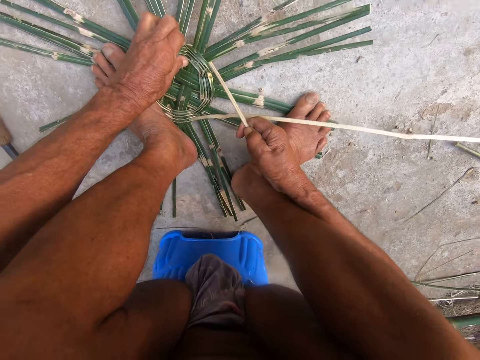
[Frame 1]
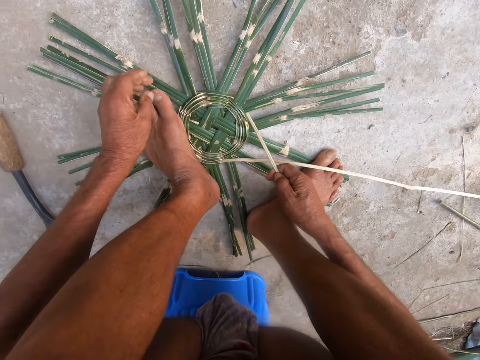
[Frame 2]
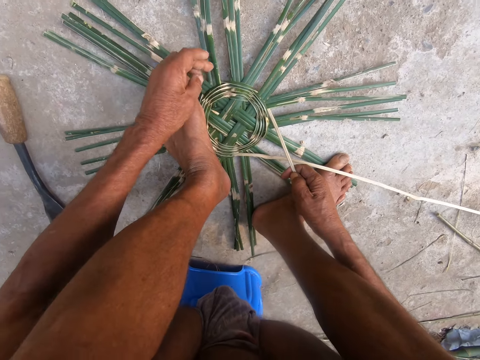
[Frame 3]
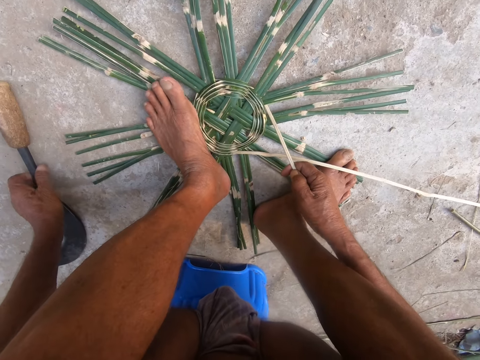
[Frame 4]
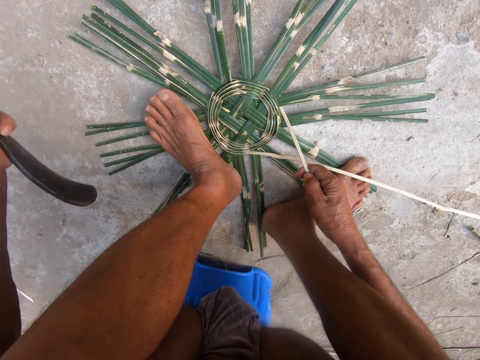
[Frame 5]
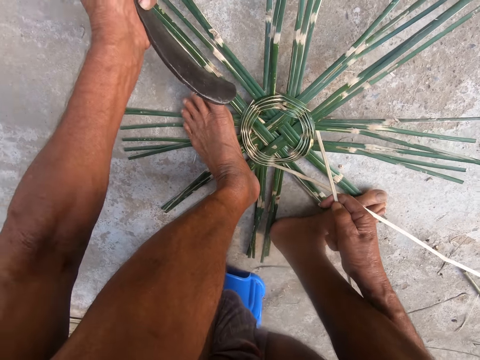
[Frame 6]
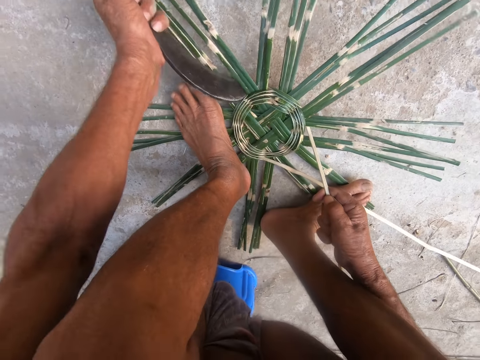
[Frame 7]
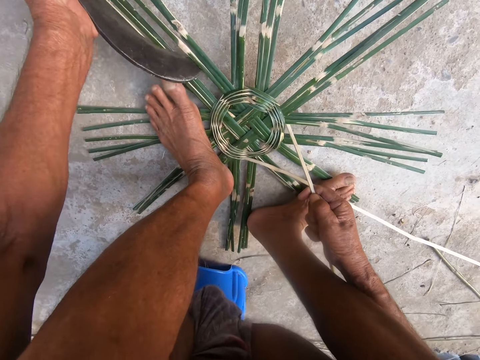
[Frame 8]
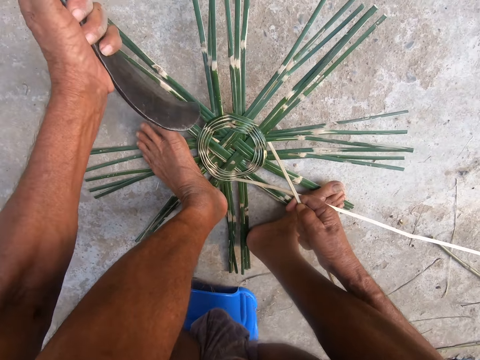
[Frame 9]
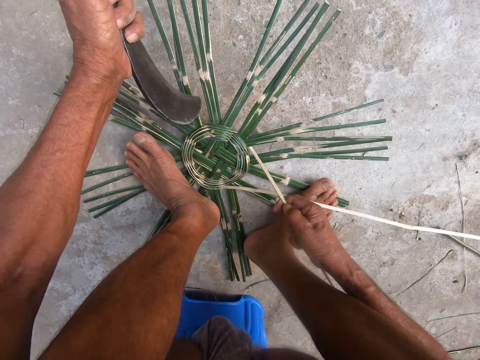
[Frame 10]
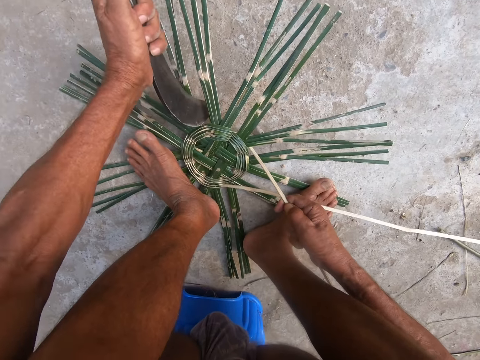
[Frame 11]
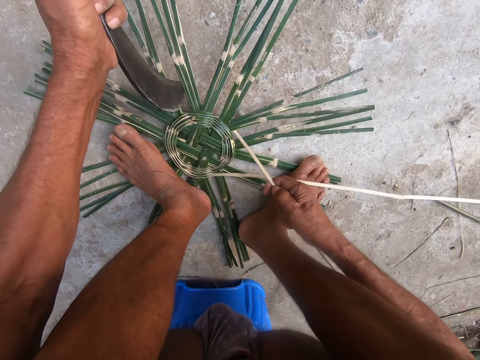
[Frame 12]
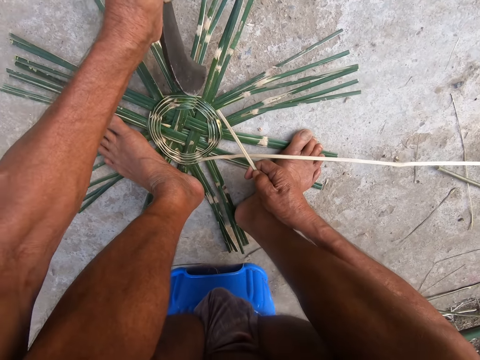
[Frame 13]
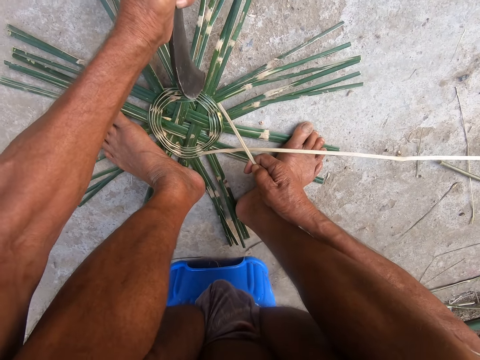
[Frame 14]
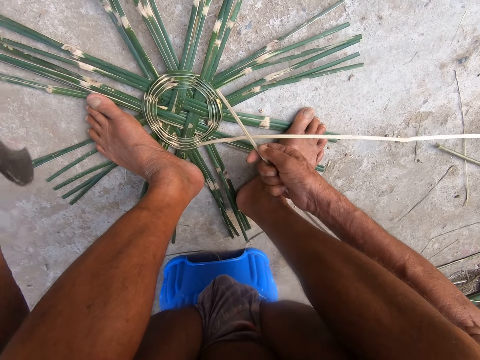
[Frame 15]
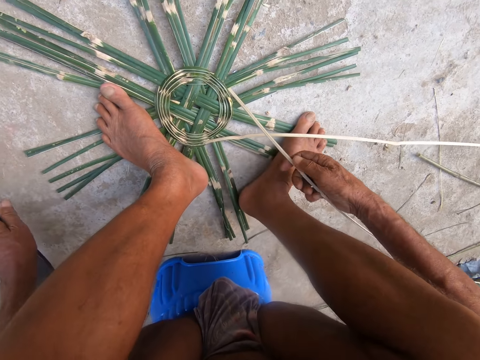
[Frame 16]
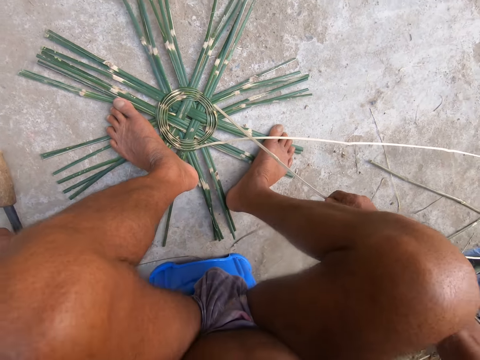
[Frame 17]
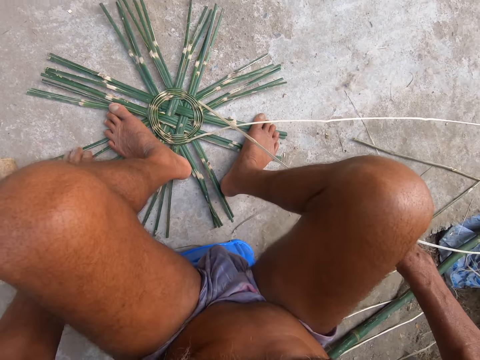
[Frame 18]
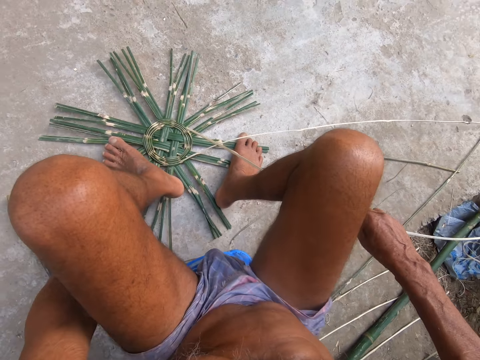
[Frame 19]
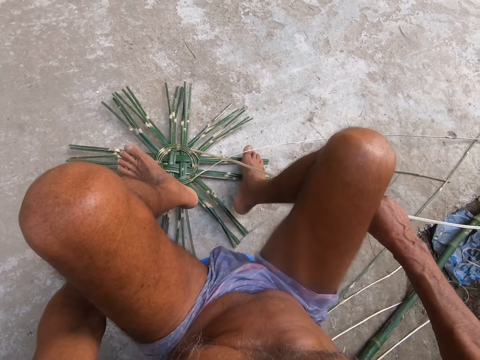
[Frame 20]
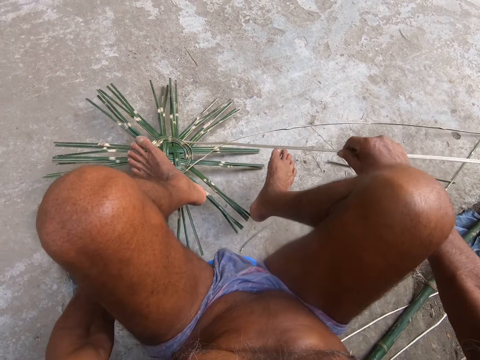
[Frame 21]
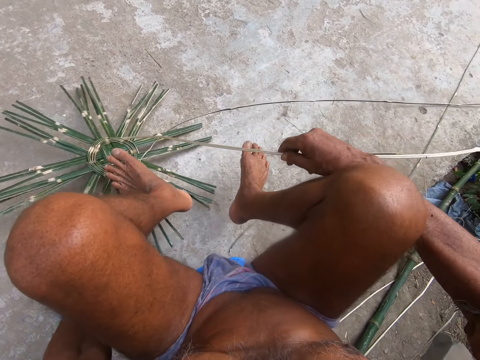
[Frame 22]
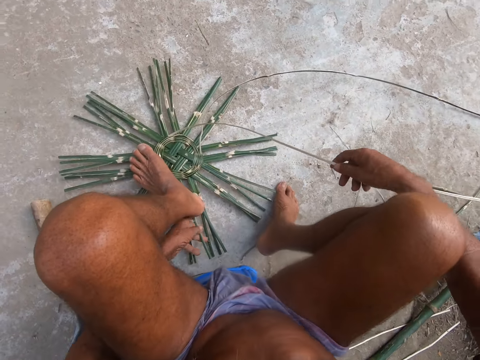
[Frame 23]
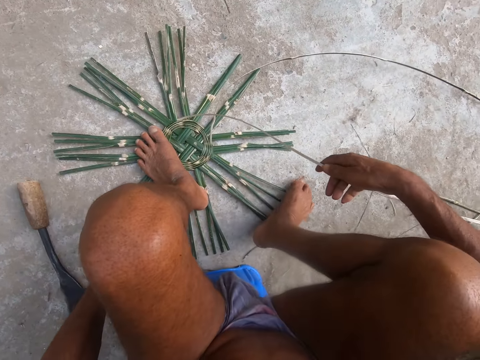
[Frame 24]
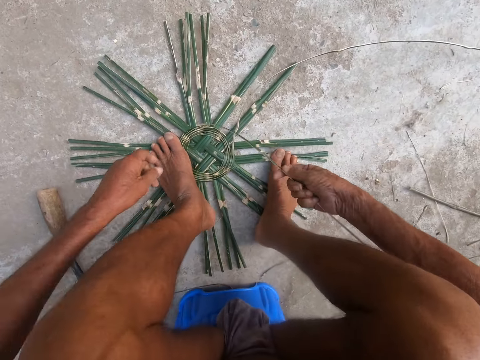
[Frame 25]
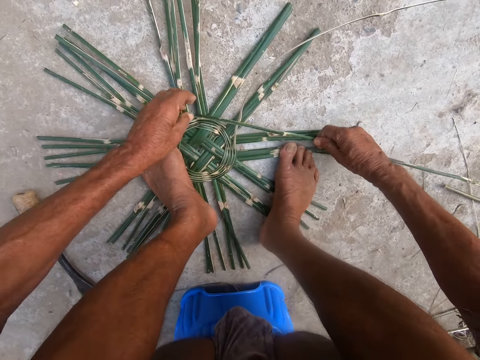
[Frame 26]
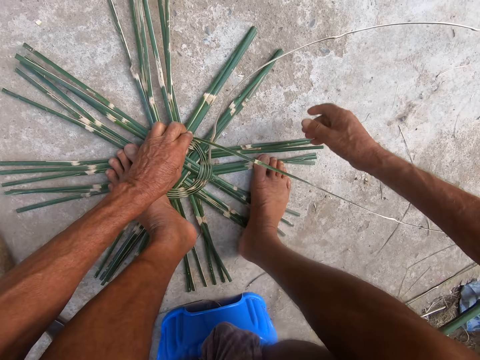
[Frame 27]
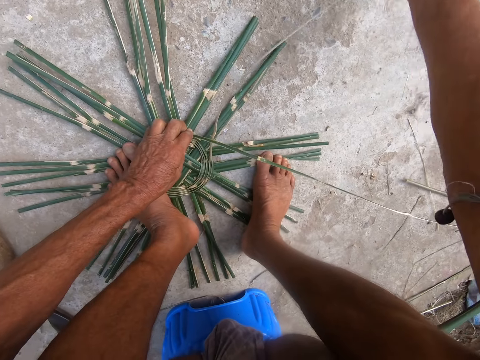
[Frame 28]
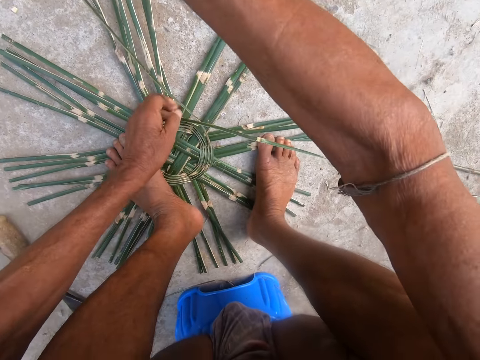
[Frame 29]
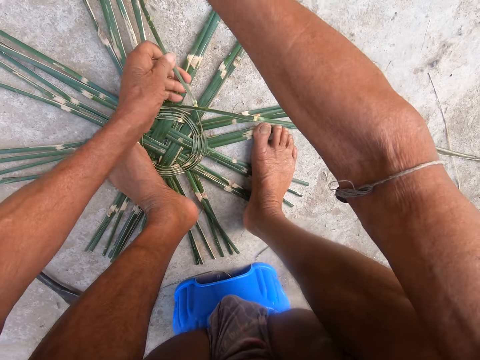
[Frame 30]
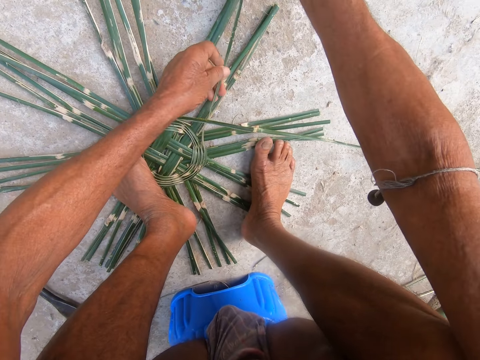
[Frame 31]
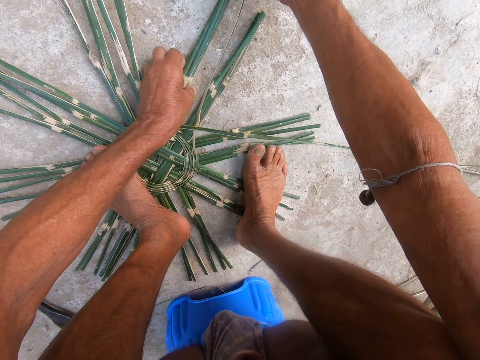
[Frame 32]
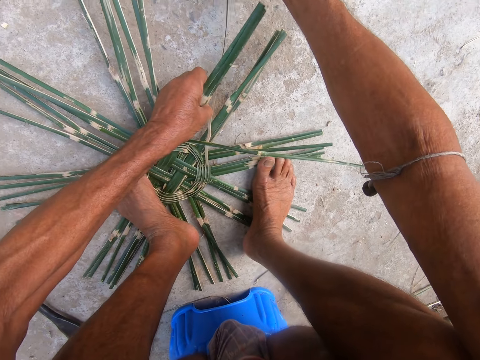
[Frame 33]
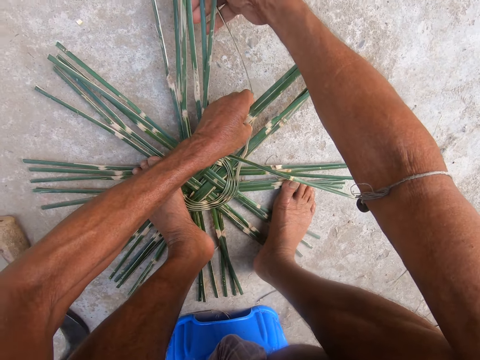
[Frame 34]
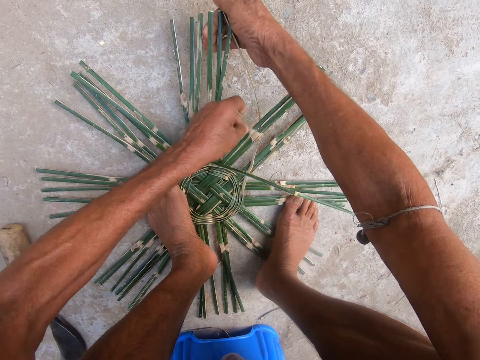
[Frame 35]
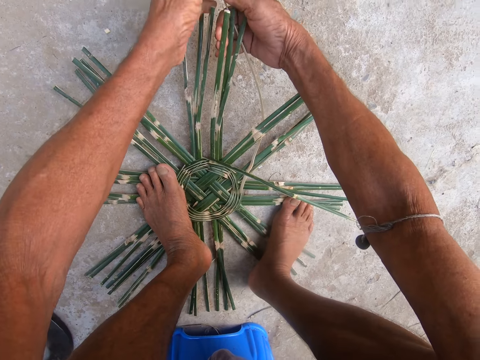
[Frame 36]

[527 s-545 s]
The camera wearer picks up the slasher or sickle from the ground with his left hand. He hits the basket with the slasher in his left hand. He fixes the weave with the sickle. He drops the slasher in his left hand on the ground. He moves the basket on the ground with his left hand. He turns the weave. He holds the bamboo straw with his hands and turns the bamboo straw in his hands. He picks up the basket on the ground with his left hand. He weaves the basket with the bamboo straw in his right hand.

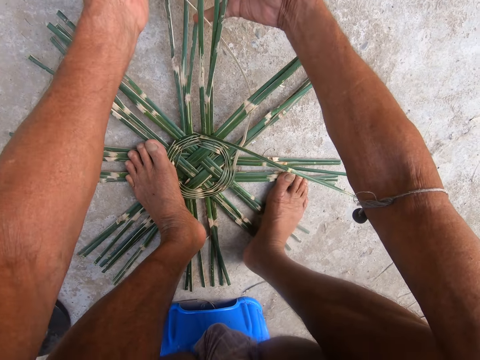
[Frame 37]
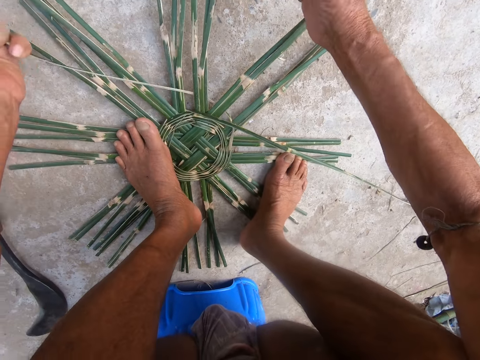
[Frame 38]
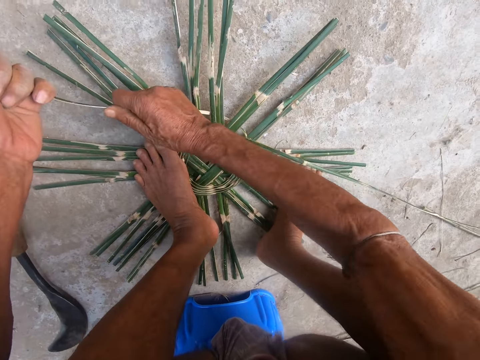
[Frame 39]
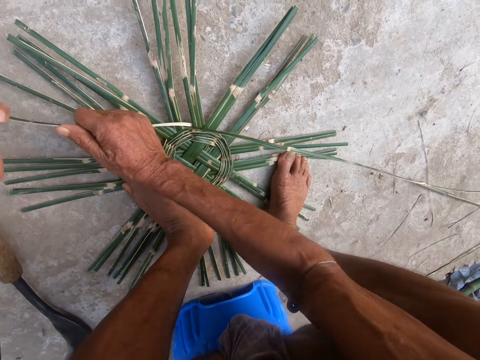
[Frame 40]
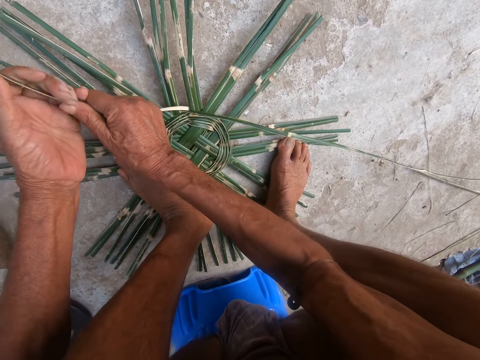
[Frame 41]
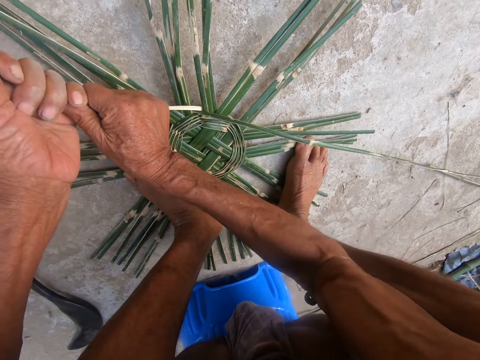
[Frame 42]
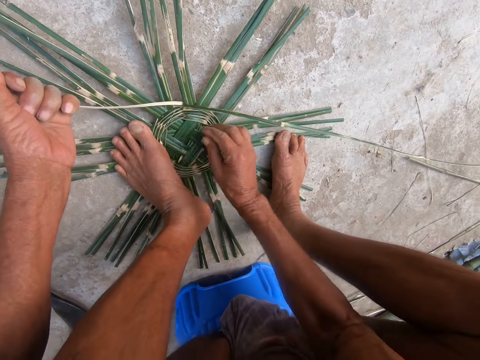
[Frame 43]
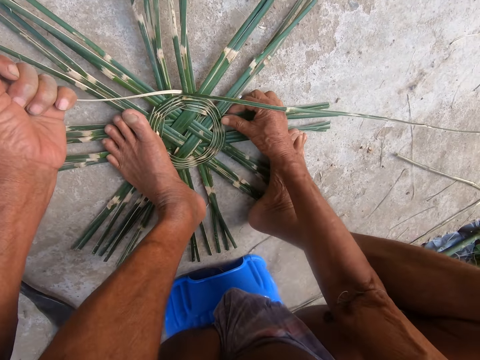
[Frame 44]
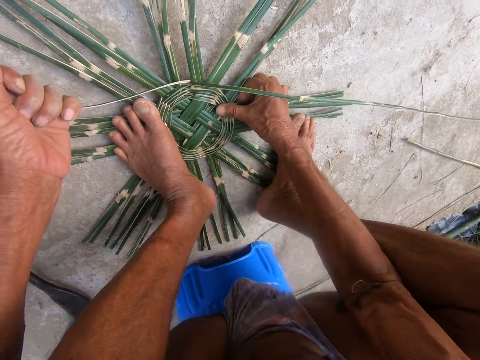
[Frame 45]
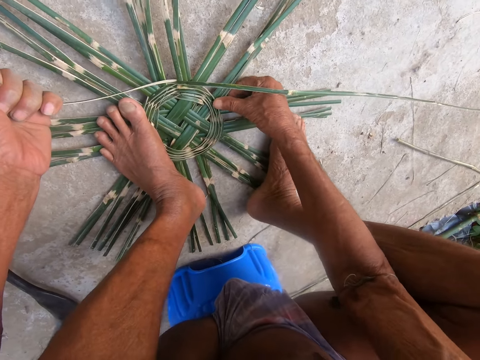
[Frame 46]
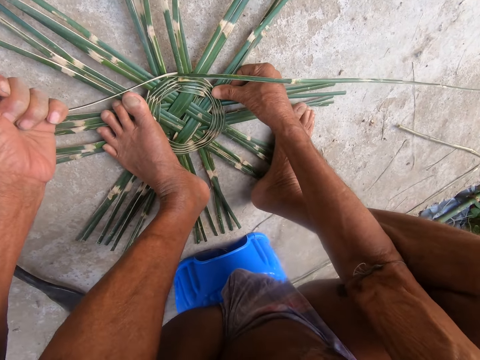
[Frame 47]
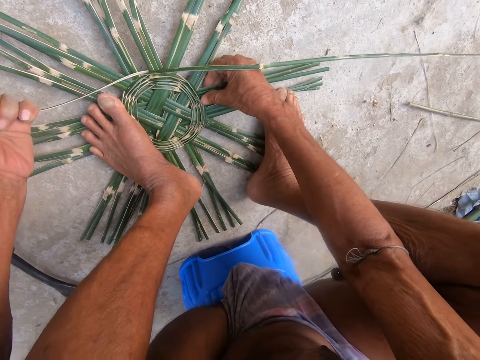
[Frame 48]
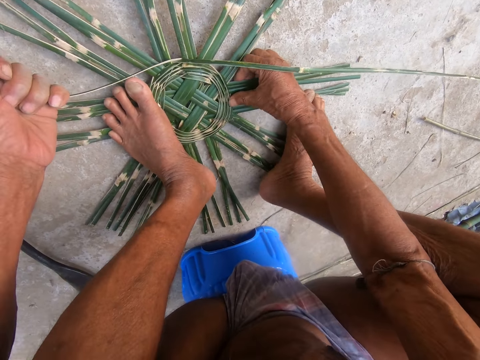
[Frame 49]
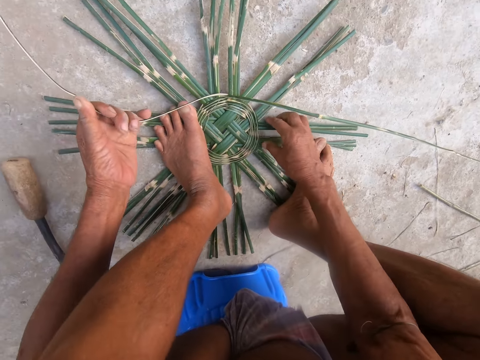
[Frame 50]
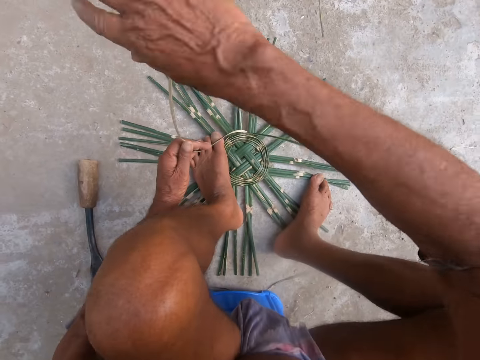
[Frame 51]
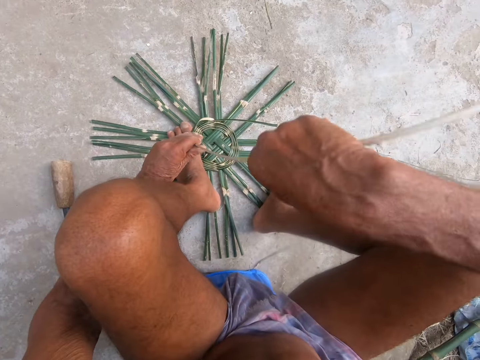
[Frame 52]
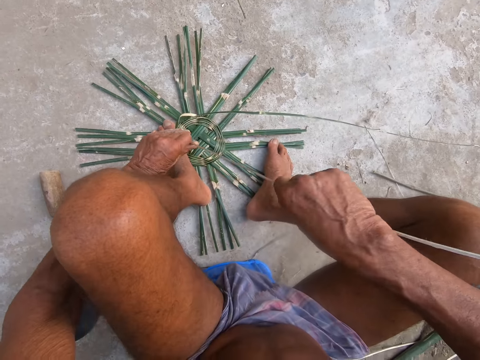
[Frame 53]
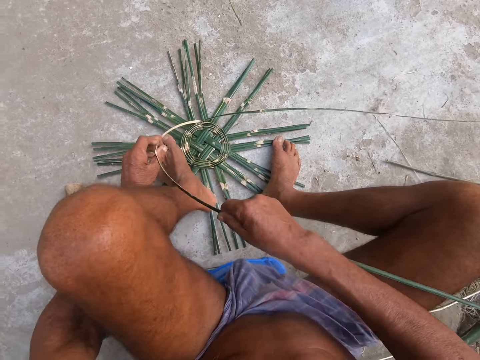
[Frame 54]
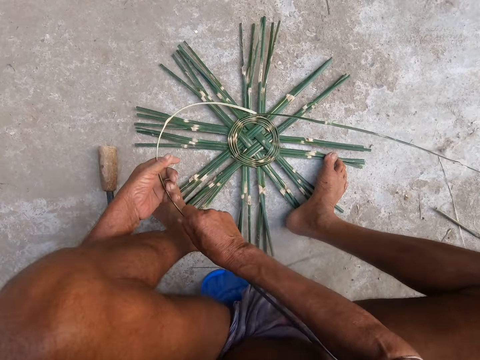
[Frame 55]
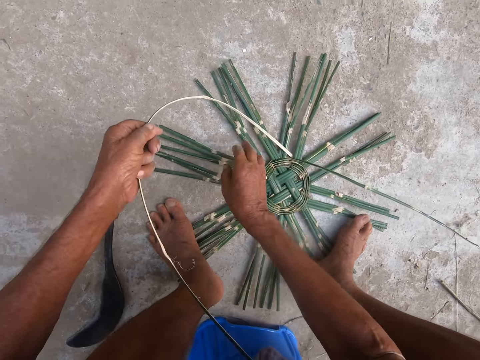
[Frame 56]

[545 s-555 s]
The camera wearer pulls the bamboo straw with his hands. He holds the bamboo strip with his left hand. He presses the basket with his right hand. He turns the bamboo straw in his hands.
